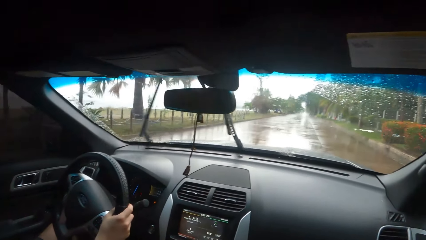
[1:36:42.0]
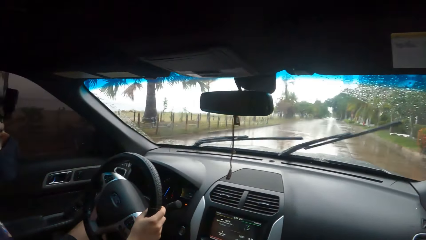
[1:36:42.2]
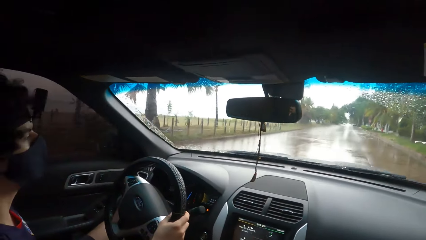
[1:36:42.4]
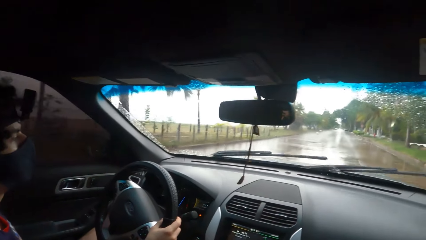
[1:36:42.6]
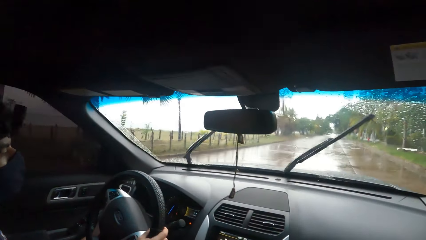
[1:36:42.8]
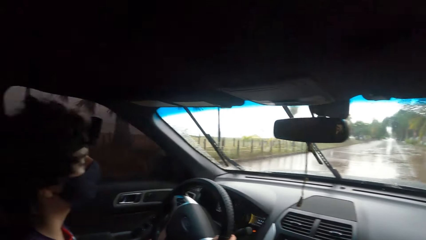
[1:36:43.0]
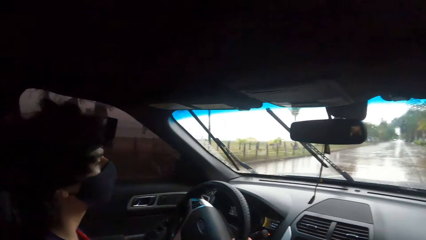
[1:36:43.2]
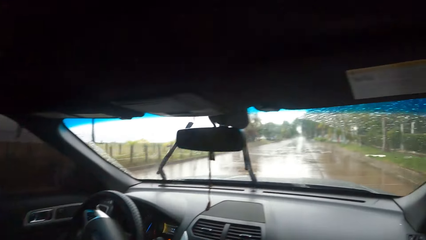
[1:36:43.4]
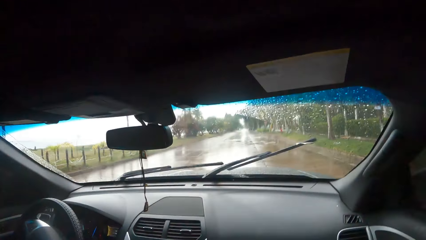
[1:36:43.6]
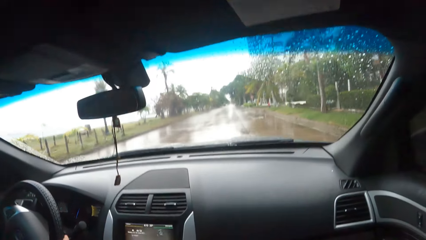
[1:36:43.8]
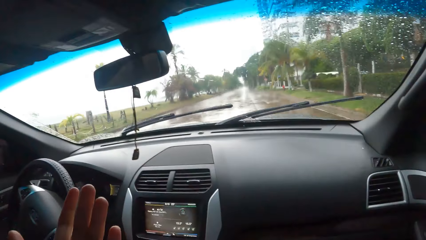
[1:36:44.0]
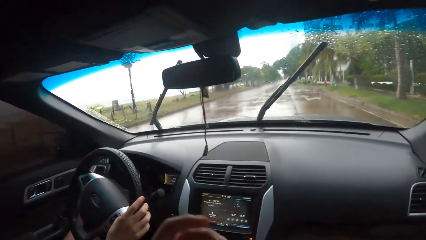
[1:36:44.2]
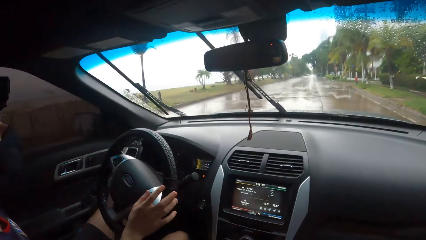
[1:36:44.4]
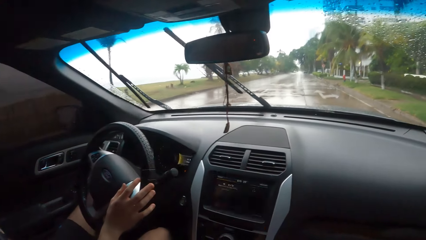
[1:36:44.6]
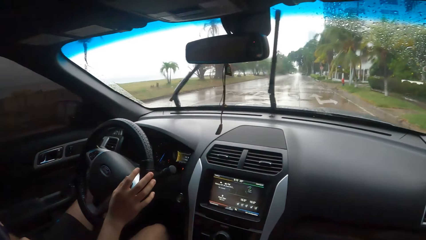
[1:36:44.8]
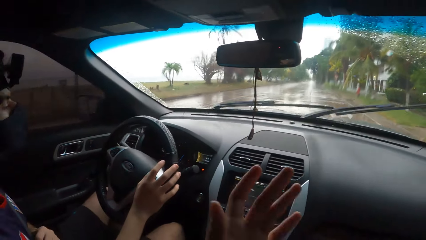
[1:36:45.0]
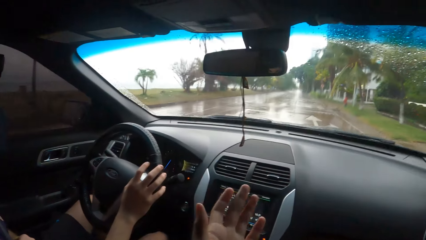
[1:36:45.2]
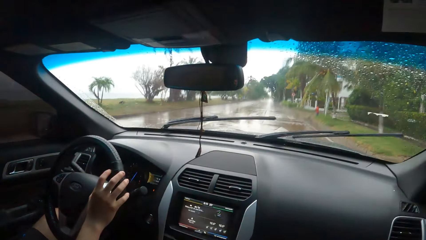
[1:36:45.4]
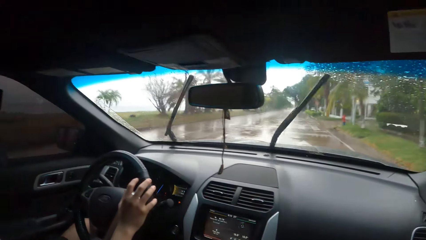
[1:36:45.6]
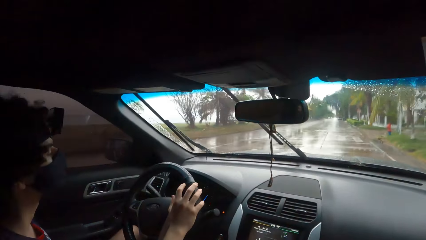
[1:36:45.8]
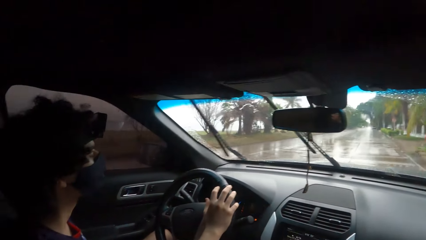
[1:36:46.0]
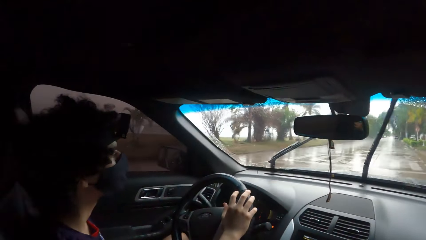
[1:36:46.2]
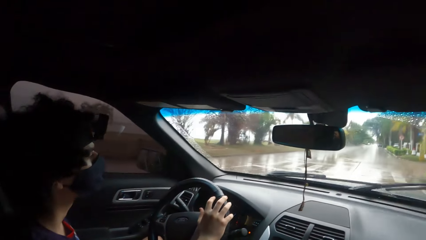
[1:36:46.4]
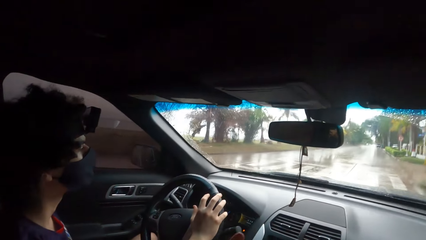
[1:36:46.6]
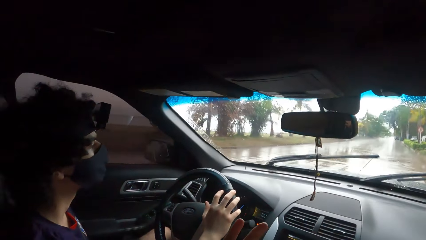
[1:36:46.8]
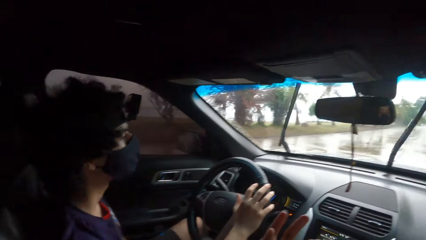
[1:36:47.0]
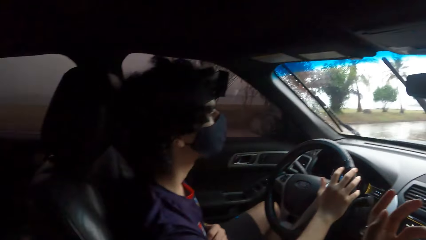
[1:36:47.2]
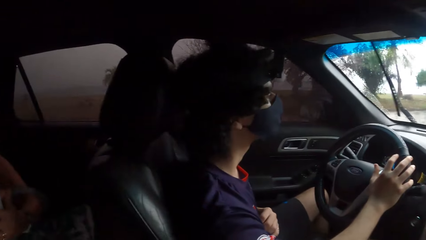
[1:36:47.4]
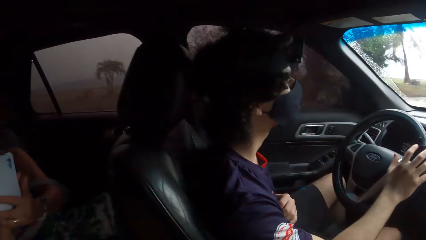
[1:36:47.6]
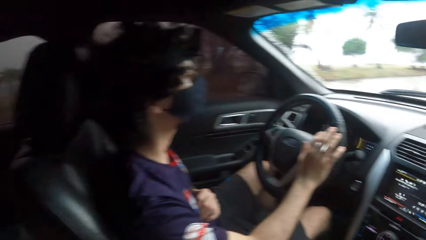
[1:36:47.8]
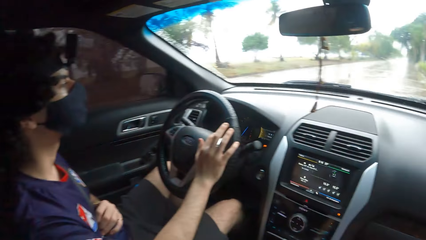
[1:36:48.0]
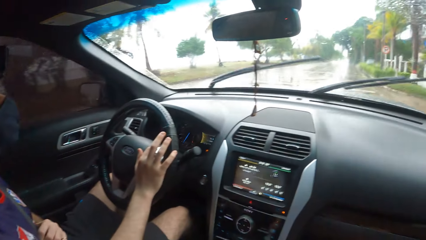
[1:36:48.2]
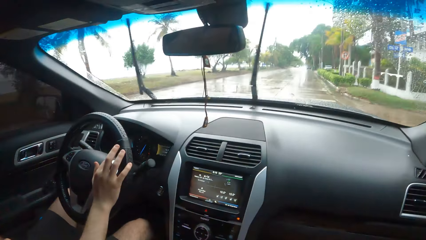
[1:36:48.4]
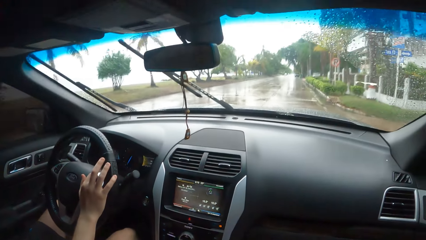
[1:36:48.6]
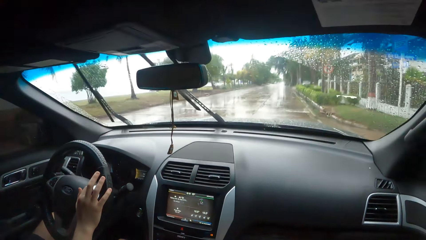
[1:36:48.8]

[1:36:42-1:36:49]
The camera wearer moves their hand around.

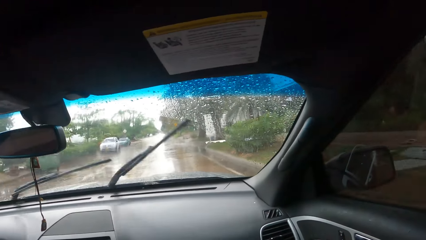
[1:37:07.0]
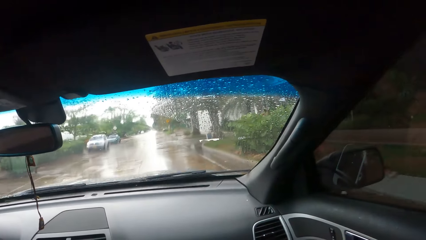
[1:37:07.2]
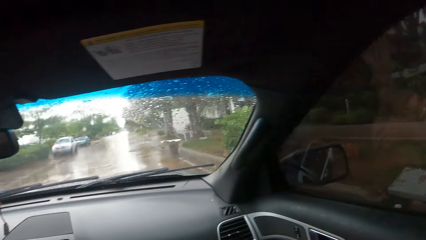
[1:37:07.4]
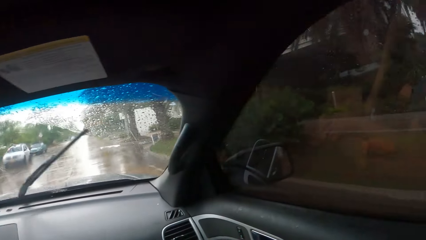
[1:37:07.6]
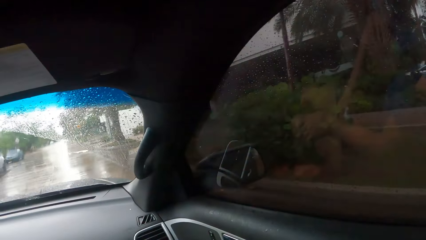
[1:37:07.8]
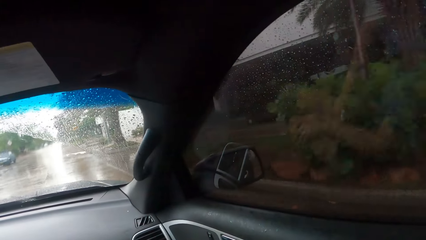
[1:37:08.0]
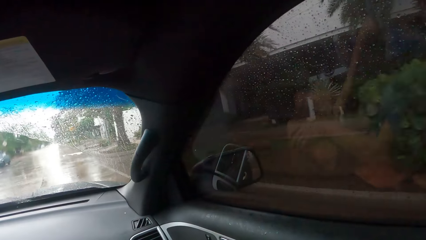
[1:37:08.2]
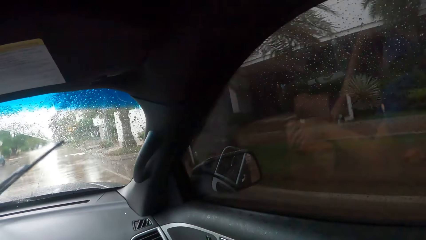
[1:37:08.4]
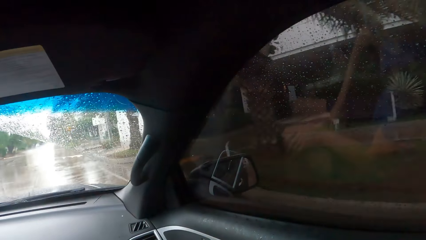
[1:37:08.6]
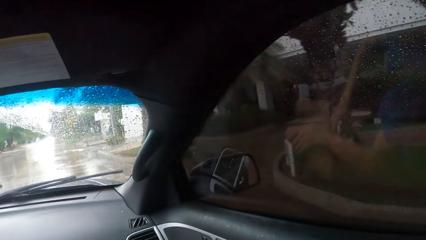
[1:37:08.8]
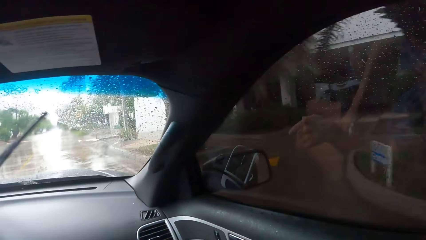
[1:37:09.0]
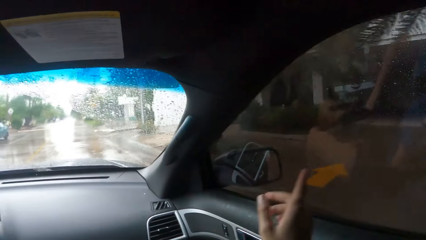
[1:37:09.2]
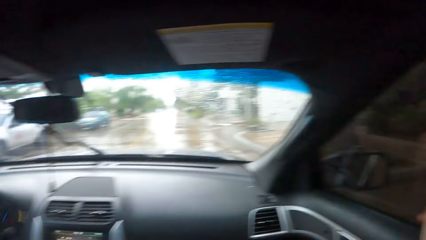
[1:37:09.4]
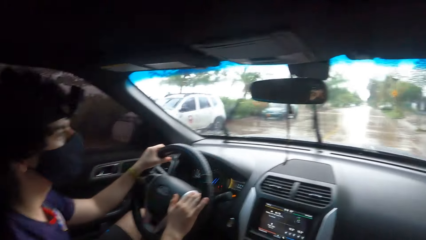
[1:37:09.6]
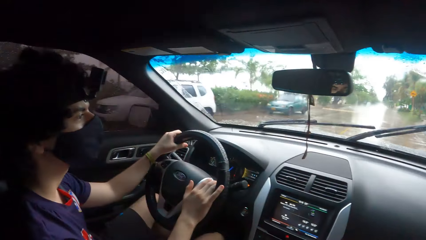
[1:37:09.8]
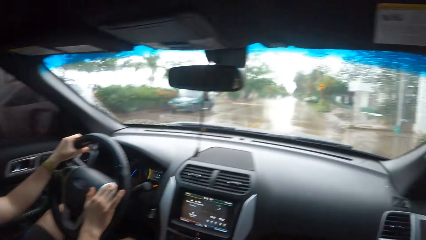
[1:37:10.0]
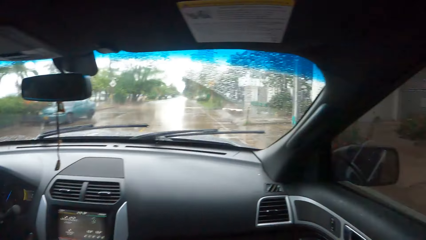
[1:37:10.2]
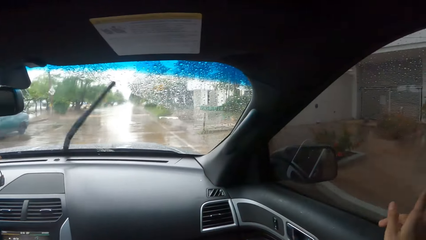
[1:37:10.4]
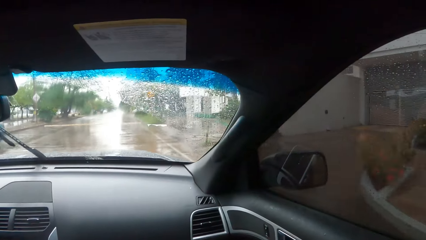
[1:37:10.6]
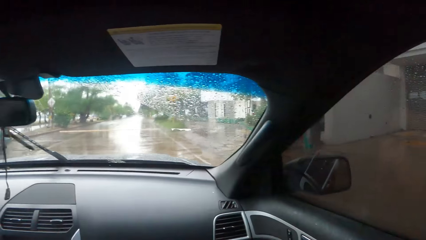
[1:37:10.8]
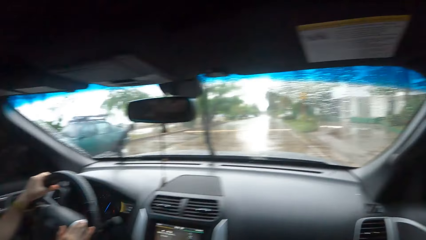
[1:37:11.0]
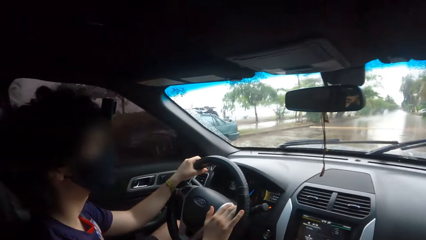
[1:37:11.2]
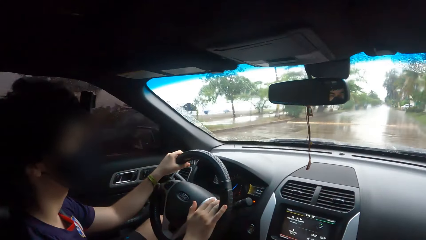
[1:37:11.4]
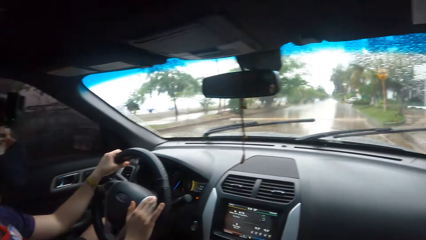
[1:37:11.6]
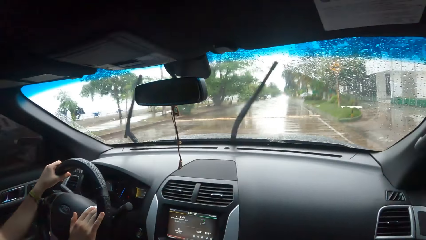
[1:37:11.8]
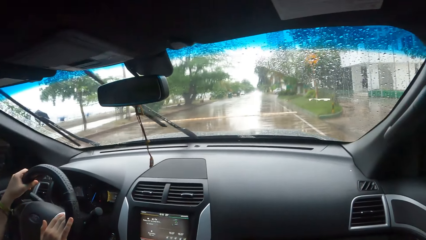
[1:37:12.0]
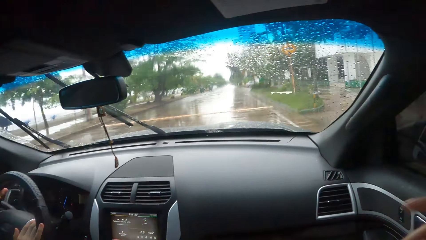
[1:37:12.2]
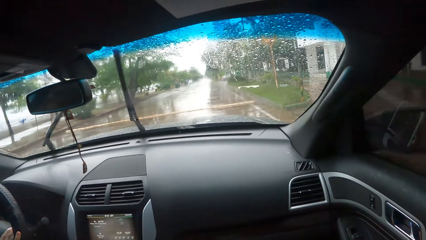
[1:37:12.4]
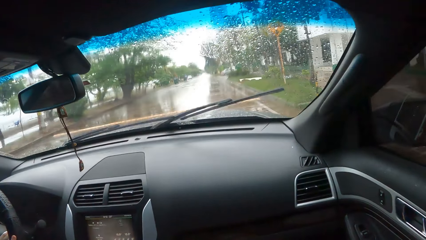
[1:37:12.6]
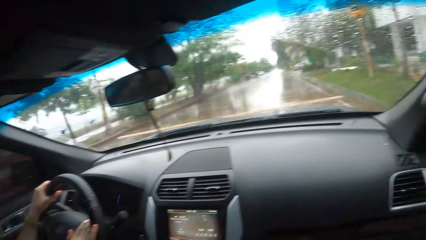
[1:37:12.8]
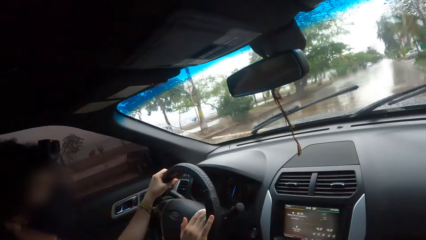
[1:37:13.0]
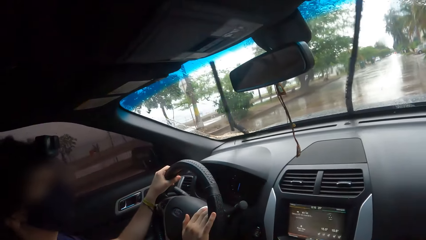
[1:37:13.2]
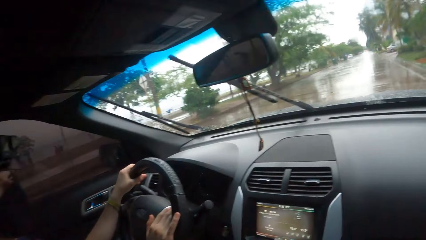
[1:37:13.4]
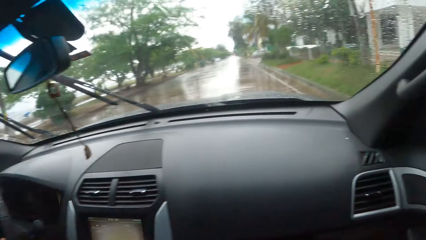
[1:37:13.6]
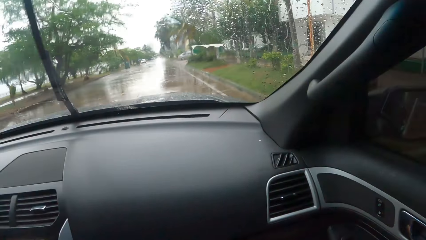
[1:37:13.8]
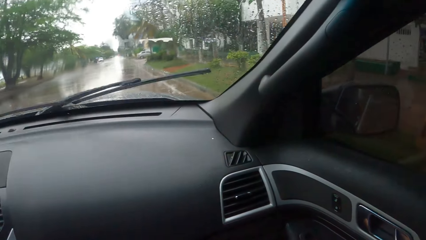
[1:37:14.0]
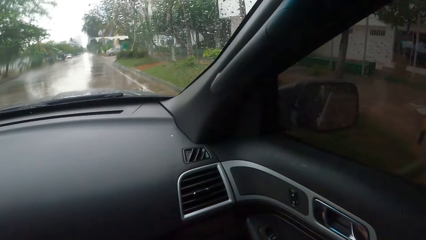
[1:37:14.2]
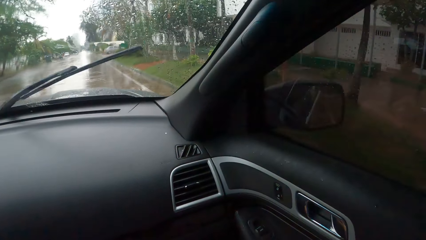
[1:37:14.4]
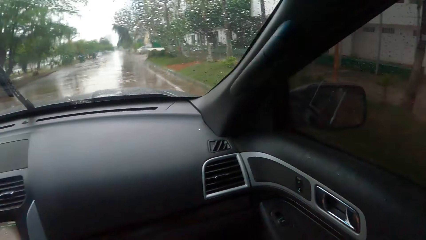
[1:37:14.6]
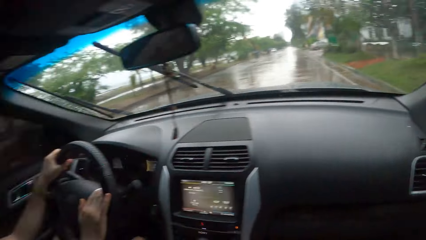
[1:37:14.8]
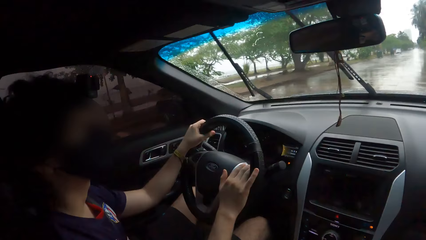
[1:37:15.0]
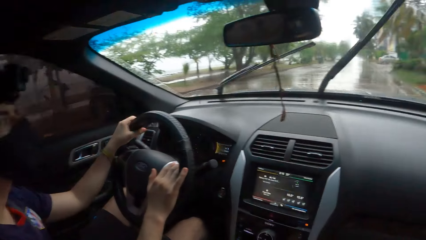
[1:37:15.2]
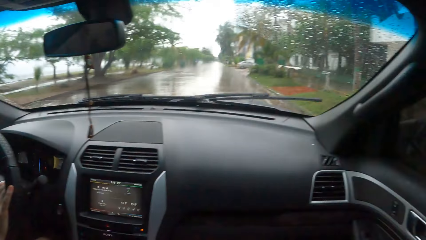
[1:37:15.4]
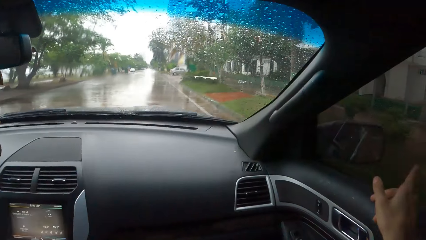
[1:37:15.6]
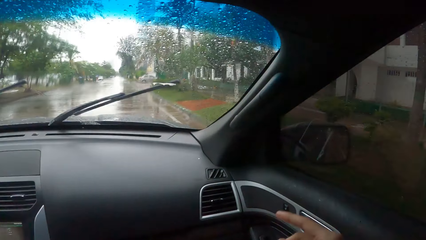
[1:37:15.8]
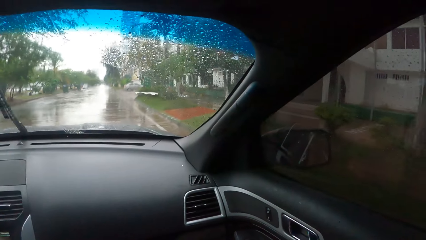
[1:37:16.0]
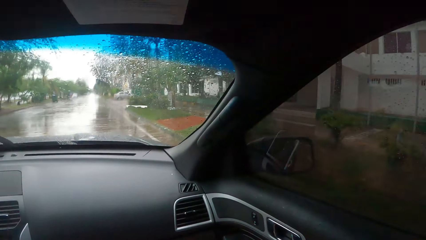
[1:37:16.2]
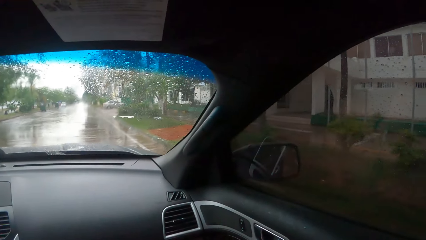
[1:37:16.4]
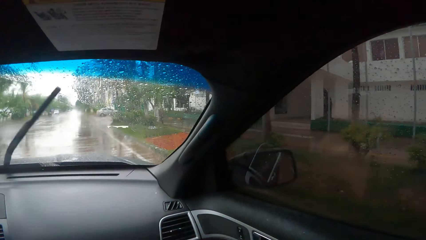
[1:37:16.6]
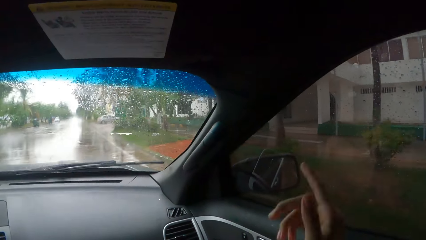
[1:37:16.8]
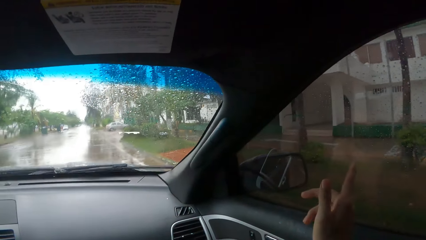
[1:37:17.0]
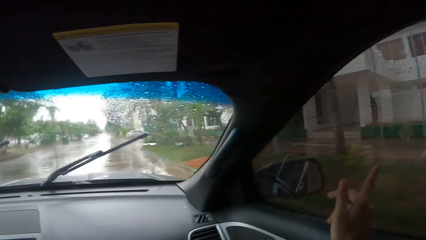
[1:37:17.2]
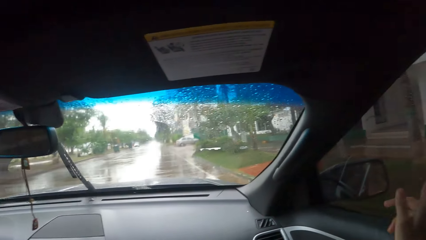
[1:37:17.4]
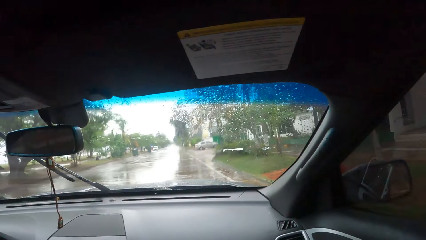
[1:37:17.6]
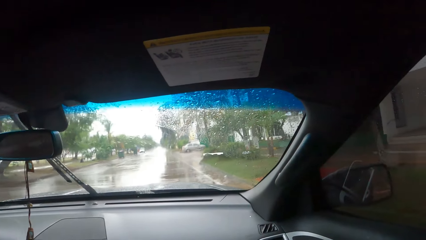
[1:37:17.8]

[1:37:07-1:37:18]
The camera wearer points outside. They point outside the window.
